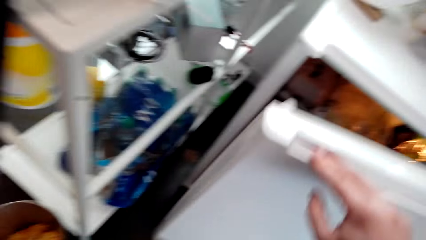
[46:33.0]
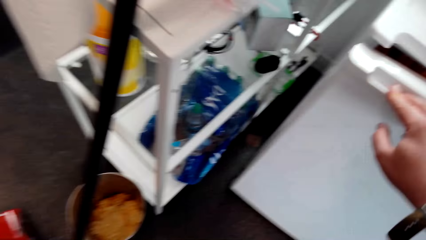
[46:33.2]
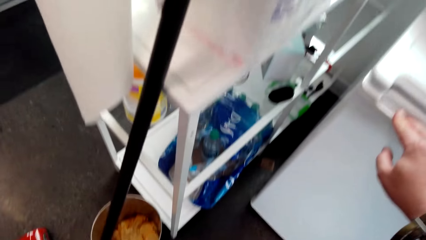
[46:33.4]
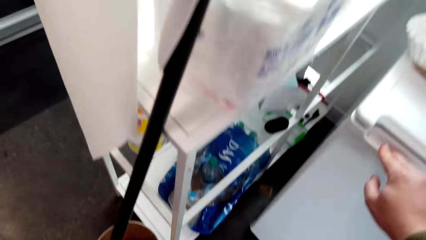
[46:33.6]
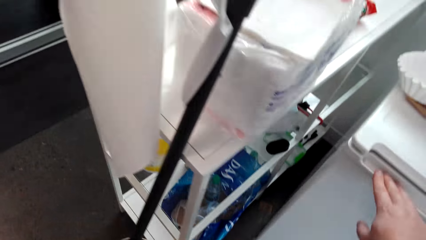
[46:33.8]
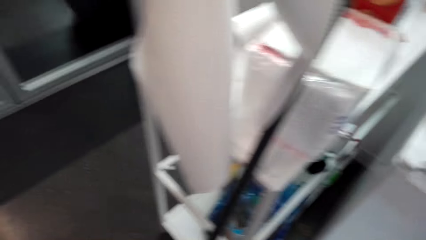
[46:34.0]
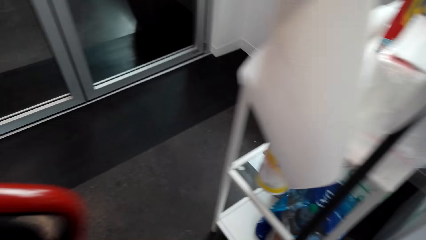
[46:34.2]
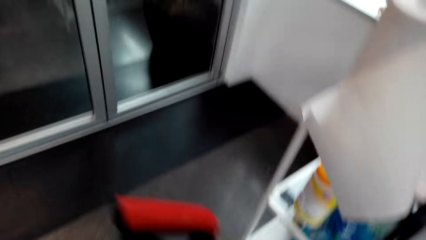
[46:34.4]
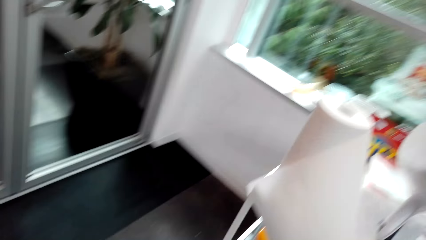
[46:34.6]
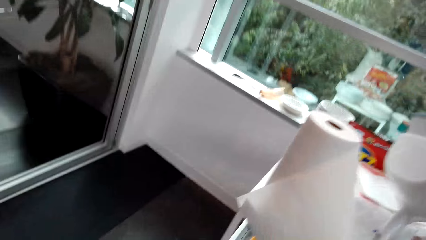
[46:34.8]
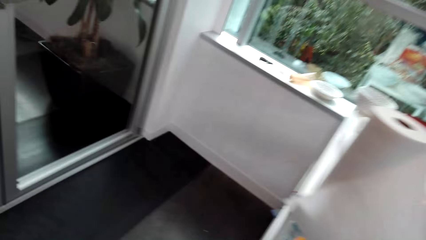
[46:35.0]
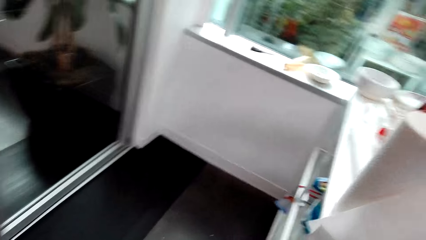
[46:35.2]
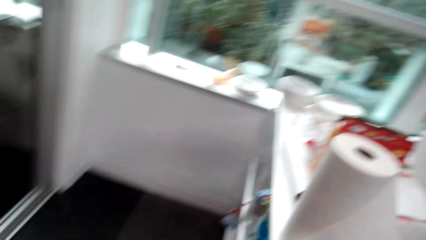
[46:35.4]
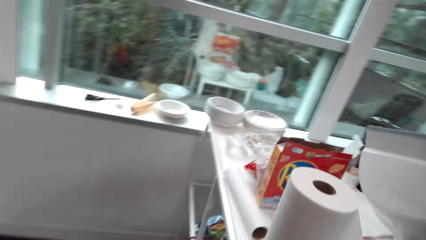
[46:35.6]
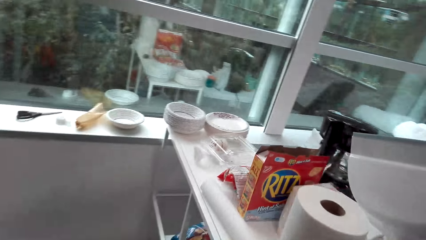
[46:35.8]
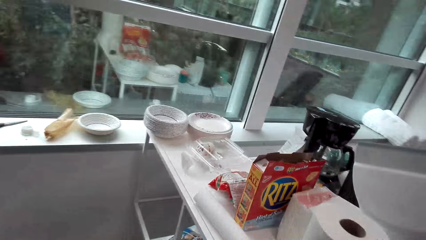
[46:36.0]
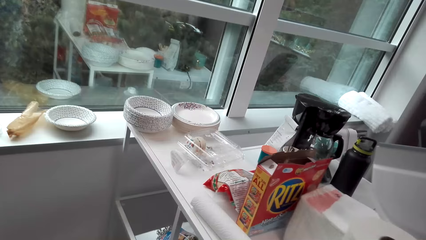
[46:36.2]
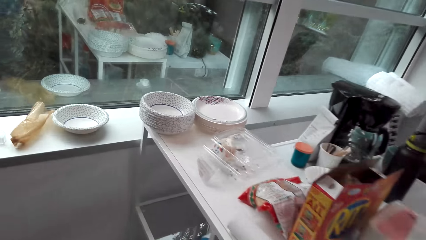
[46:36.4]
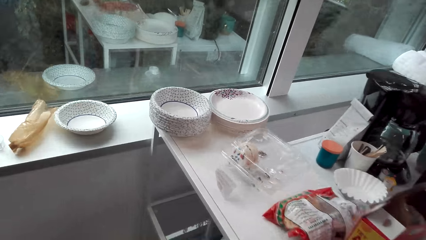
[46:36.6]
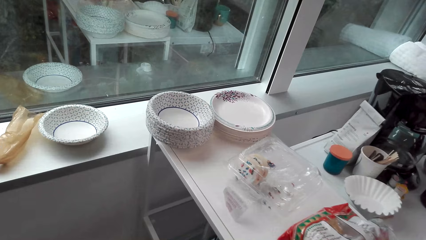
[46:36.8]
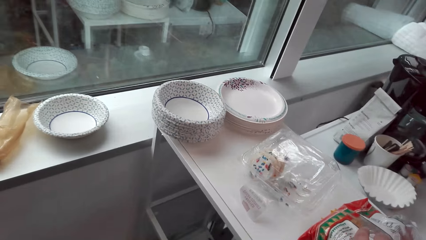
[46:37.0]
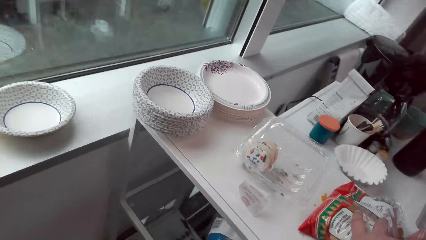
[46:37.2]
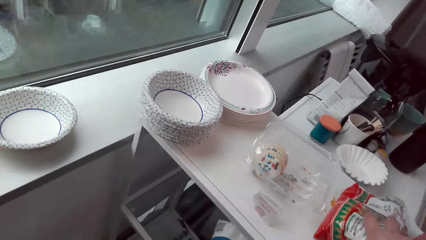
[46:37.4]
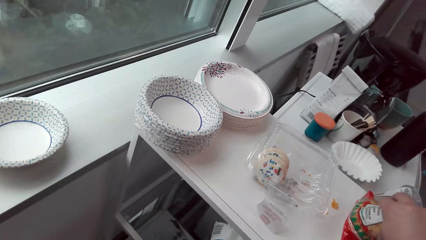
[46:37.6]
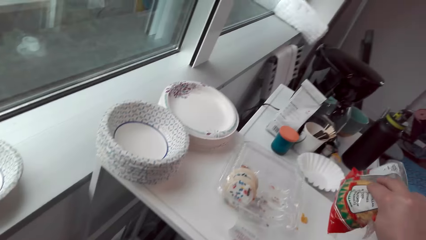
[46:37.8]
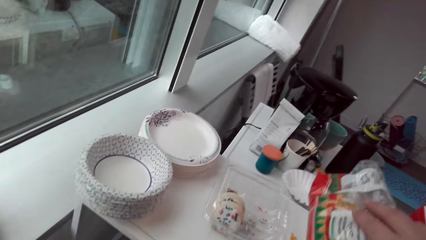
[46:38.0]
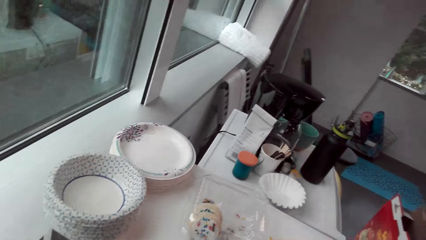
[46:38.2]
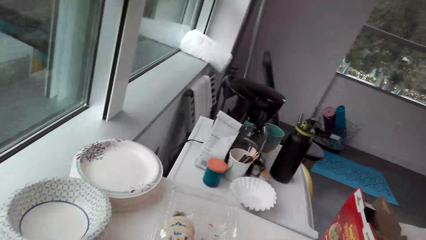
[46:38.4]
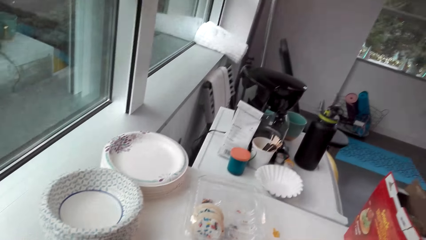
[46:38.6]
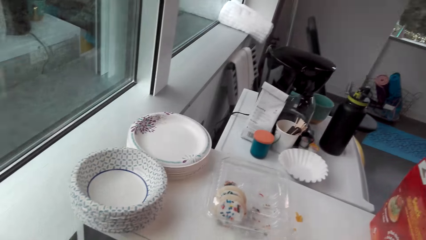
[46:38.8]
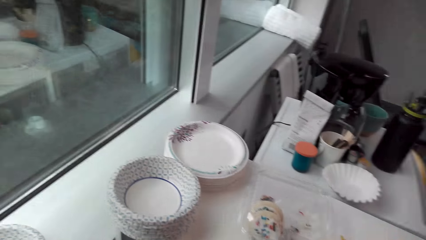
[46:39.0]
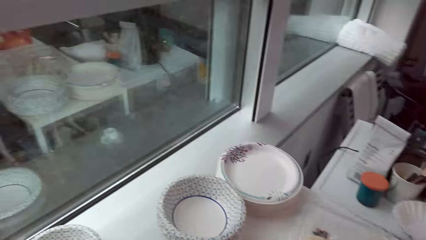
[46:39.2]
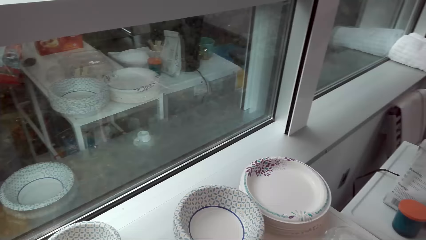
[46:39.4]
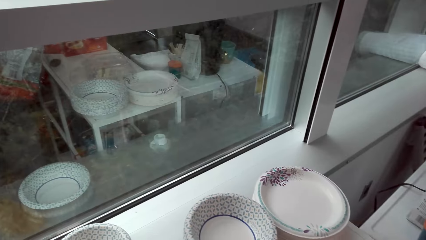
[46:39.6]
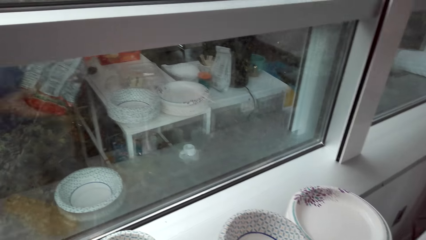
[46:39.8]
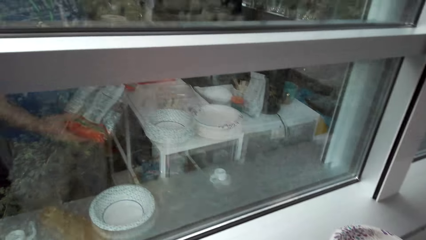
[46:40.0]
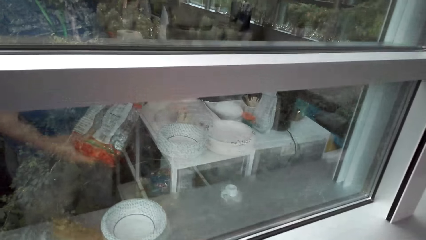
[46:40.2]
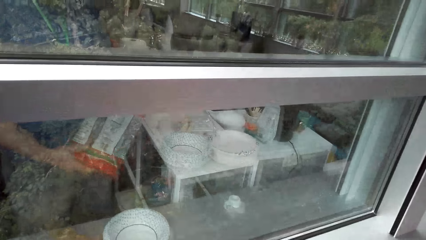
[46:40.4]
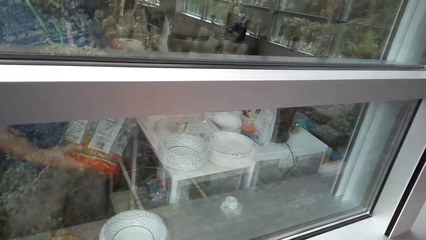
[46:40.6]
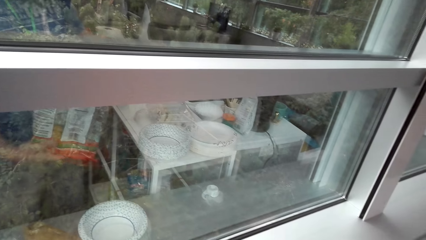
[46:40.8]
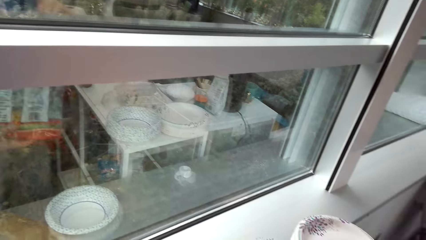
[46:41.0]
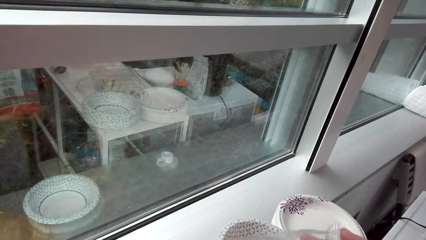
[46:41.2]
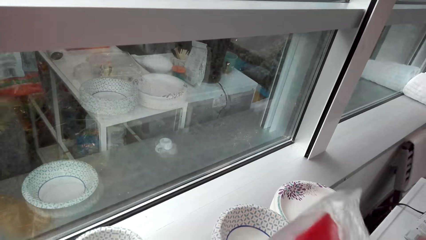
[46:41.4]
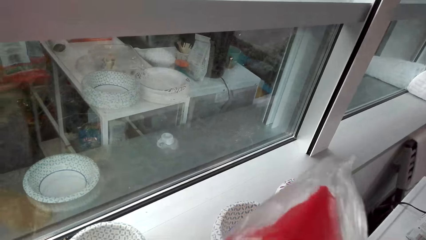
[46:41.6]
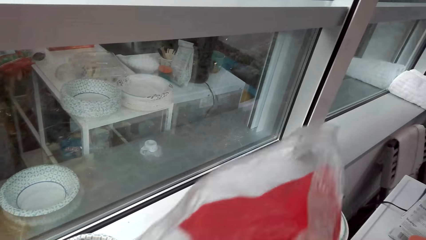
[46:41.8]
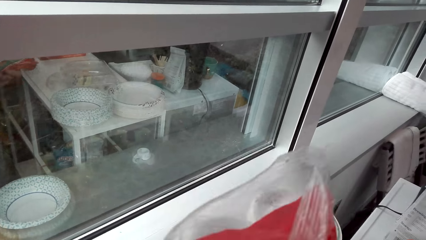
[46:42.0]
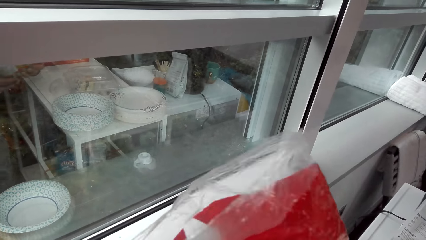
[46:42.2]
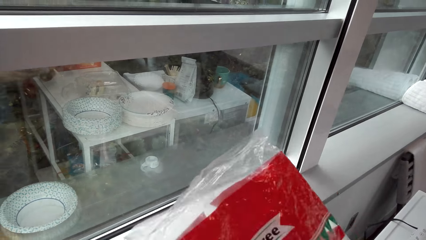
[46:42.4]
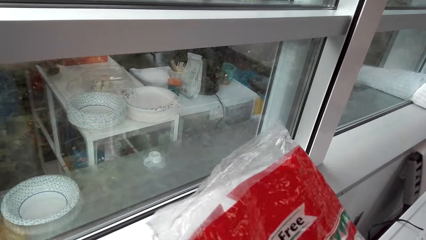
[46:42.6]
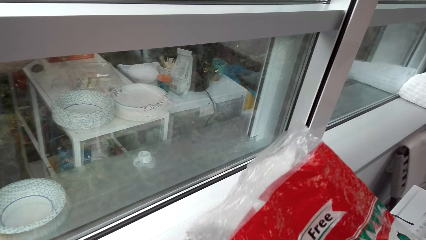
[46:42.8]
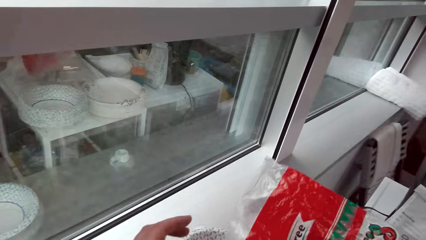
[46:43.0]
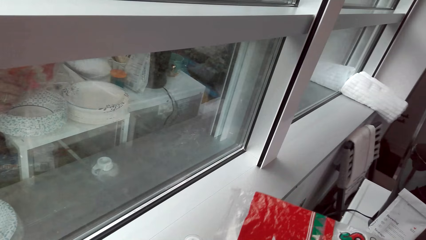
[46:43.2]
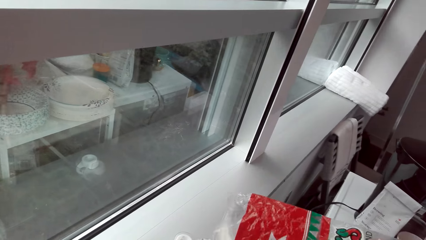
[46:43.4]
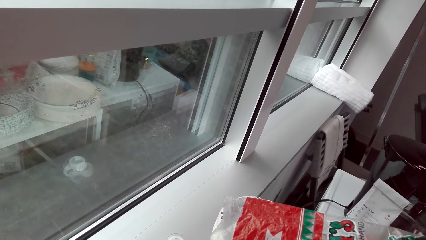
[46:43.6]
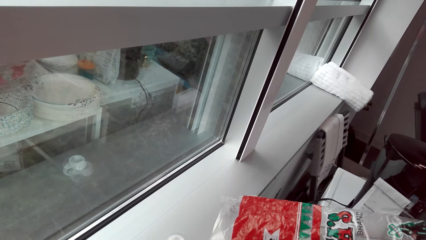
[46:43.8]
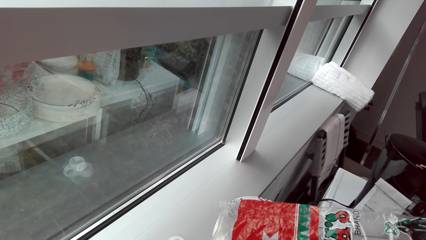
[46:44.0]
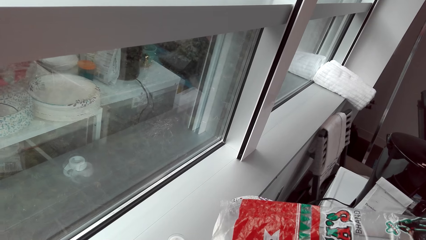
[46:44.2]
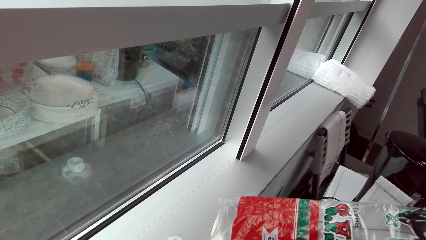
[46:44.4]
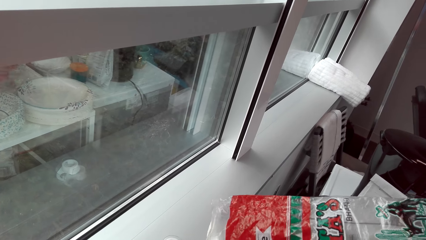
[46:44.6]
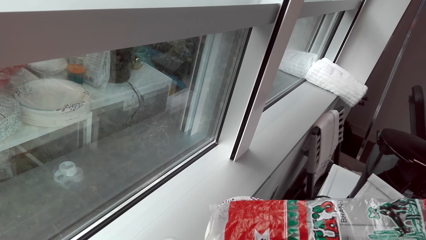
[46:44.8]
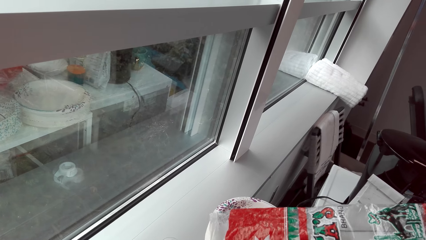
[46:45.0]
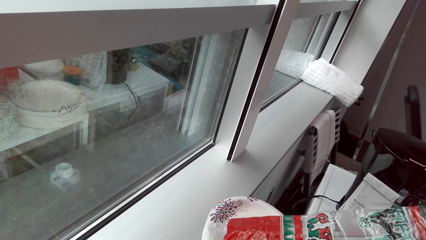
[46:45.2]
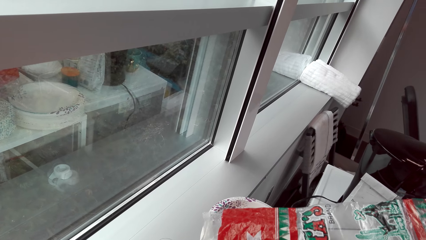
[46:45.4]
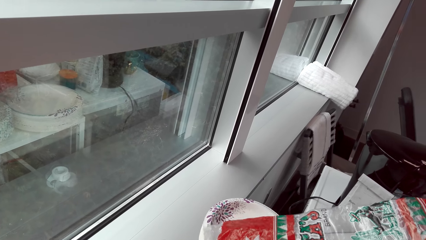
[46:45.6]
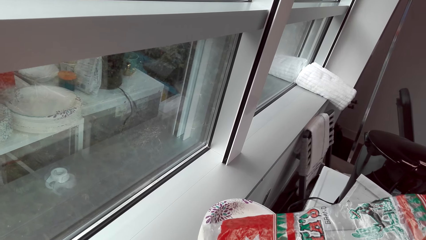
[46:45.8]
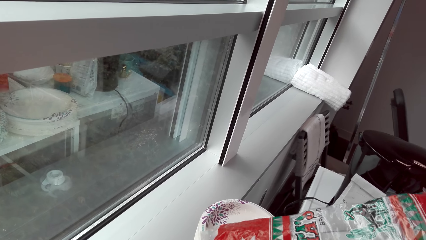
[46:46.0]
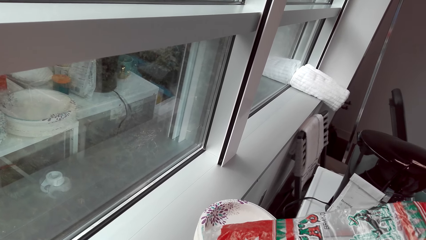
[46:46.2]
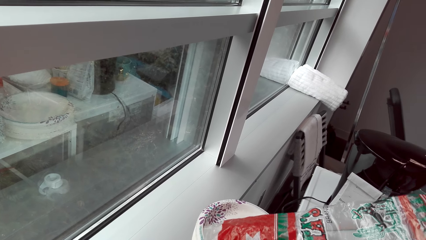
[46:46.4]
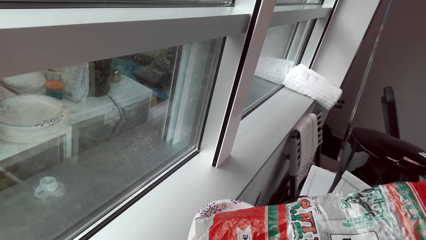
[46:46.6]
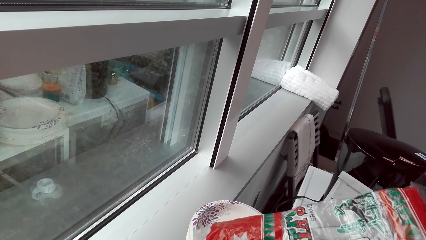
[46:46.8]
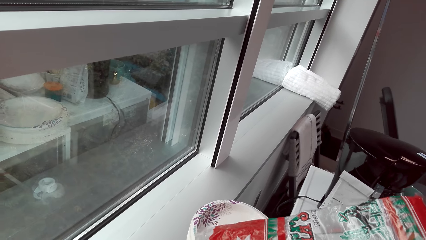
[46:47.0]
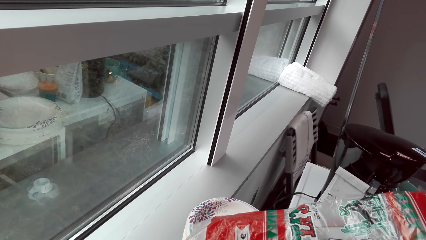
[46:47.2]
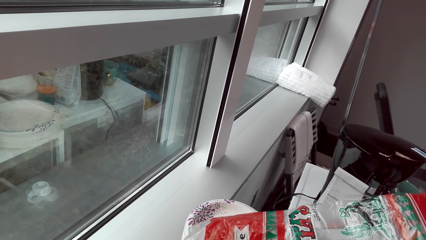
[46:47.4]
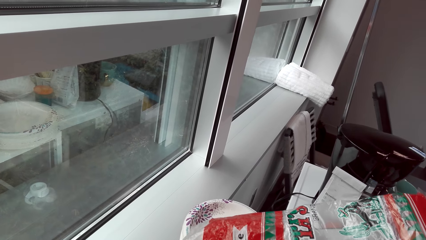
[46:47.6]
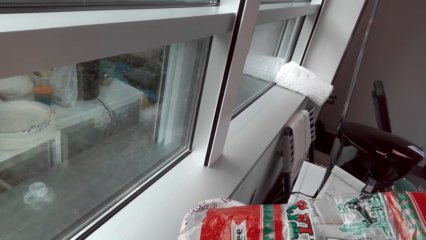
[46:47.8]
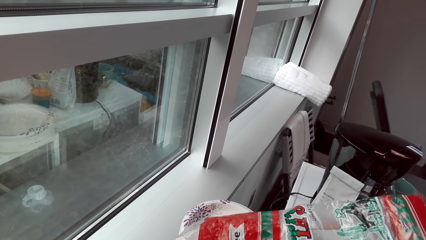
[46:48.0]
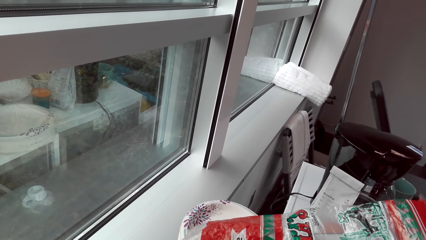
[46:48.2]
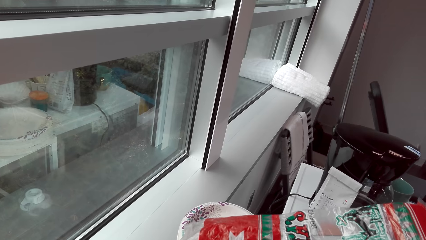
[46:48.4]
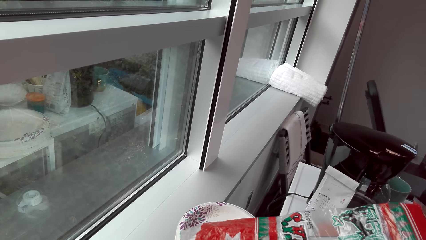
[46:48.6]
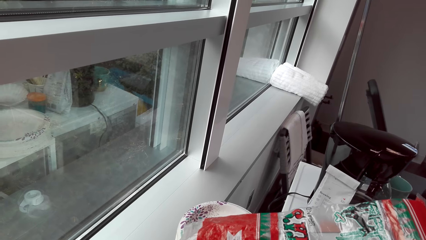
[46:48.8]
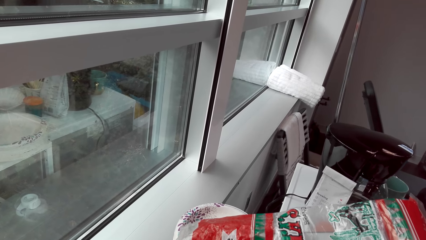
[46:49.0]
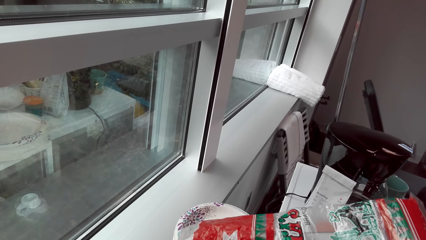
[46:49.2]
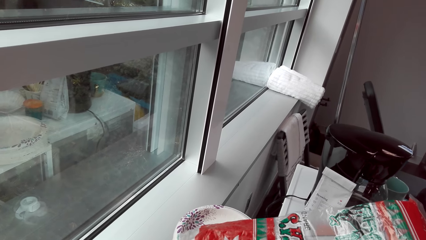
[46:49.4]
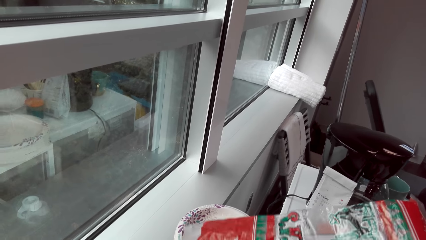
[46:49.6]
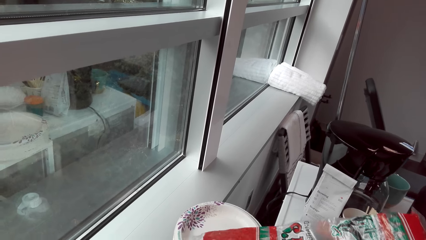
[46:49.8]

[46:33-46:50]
The camera wearer closes the fridge. They walk in the house. They take a package. They open the package. They hold the sachet. They put the crisps in the plate.
